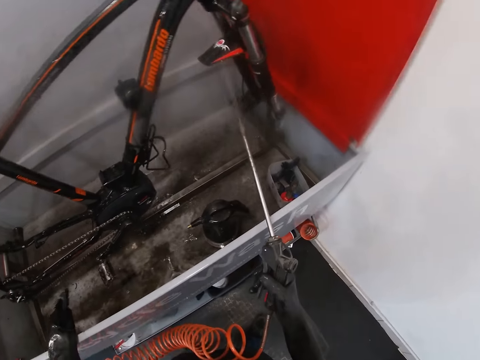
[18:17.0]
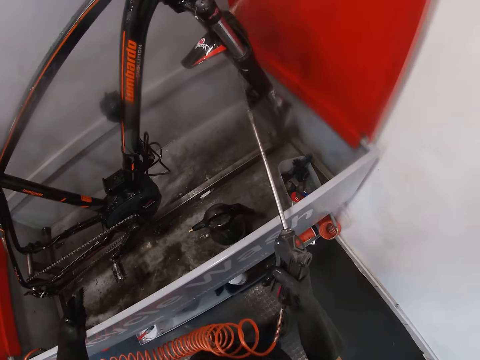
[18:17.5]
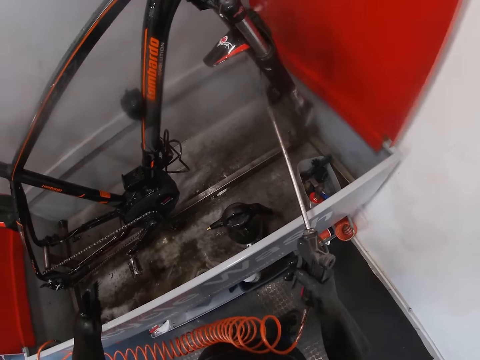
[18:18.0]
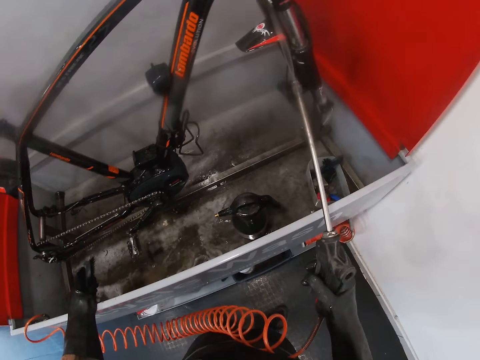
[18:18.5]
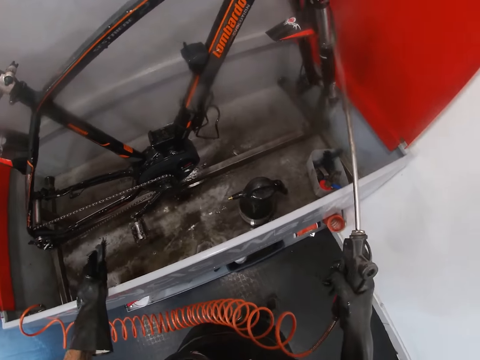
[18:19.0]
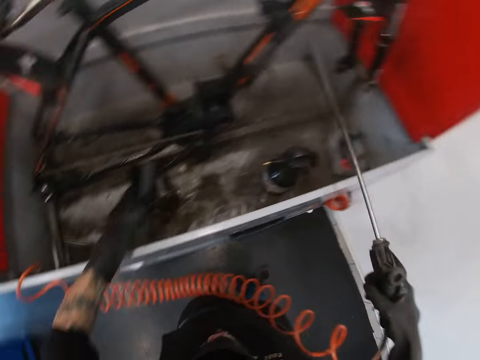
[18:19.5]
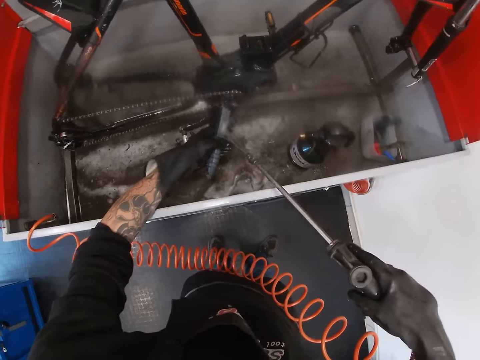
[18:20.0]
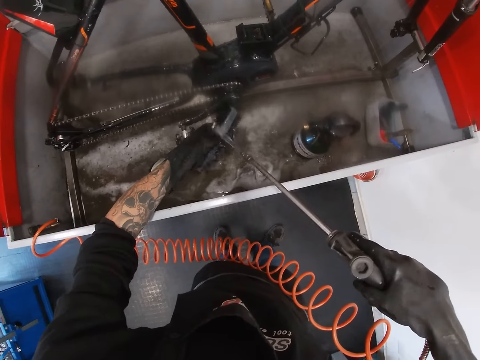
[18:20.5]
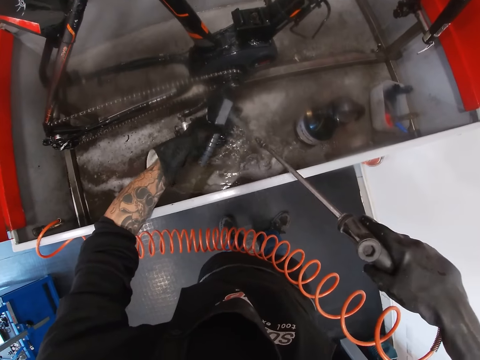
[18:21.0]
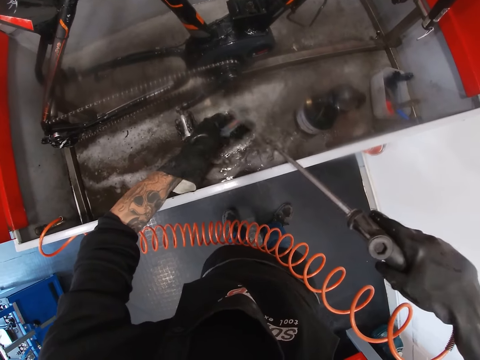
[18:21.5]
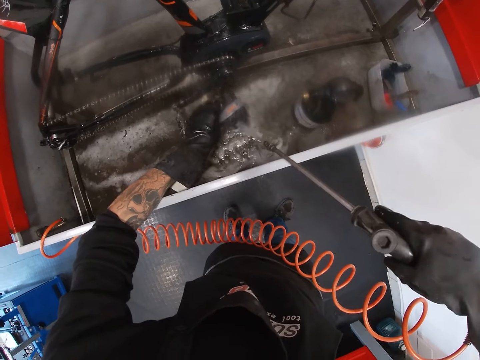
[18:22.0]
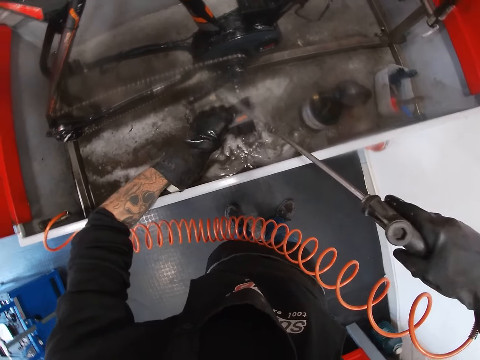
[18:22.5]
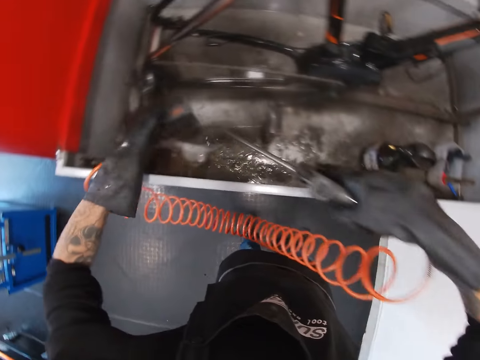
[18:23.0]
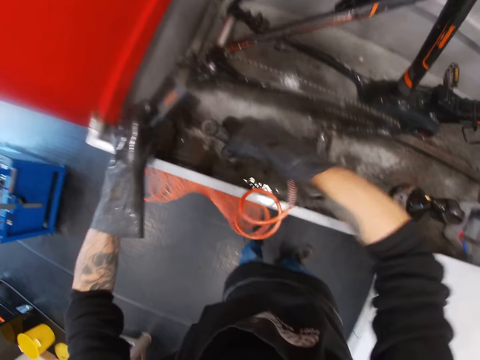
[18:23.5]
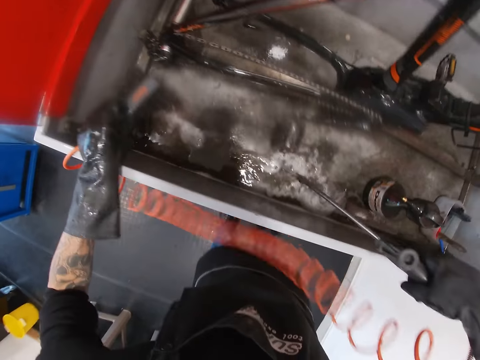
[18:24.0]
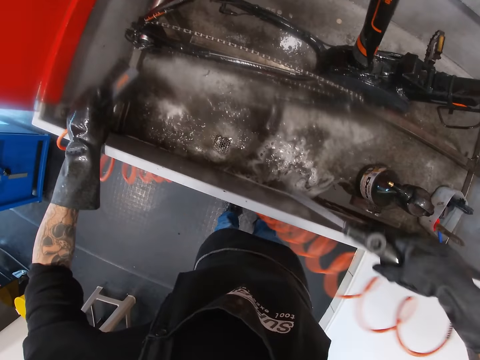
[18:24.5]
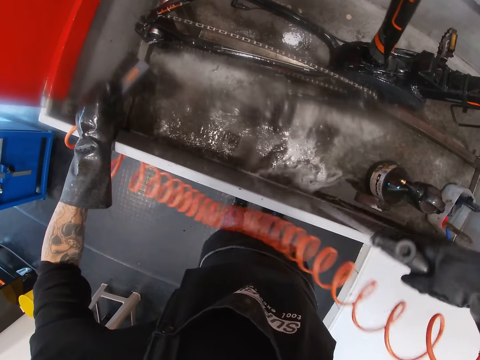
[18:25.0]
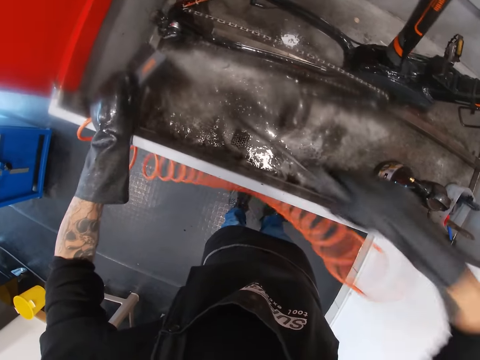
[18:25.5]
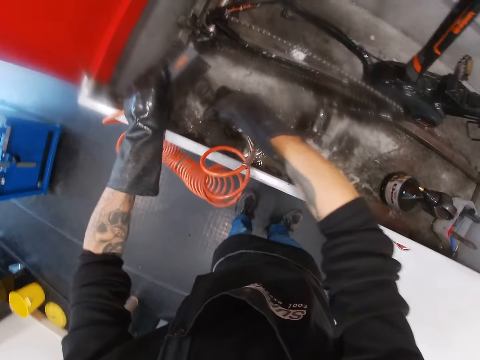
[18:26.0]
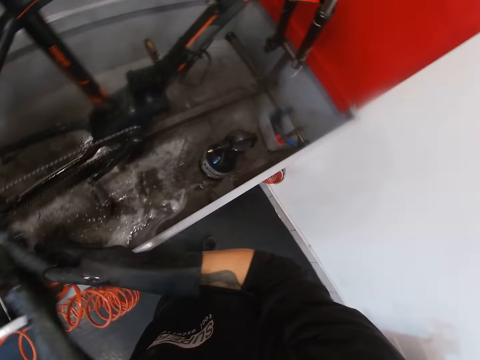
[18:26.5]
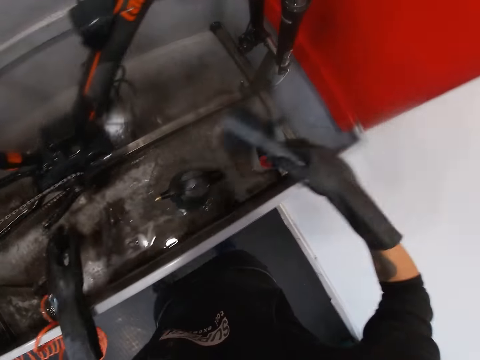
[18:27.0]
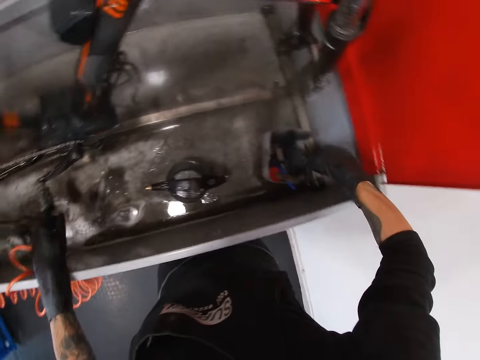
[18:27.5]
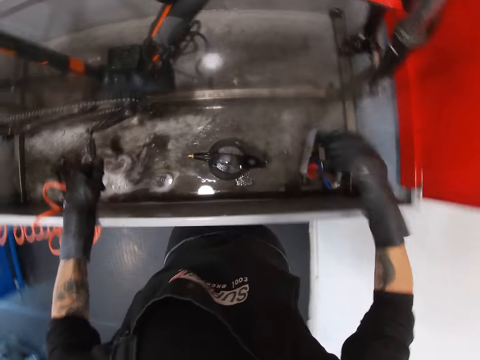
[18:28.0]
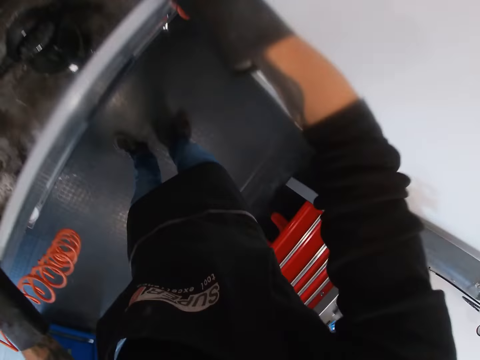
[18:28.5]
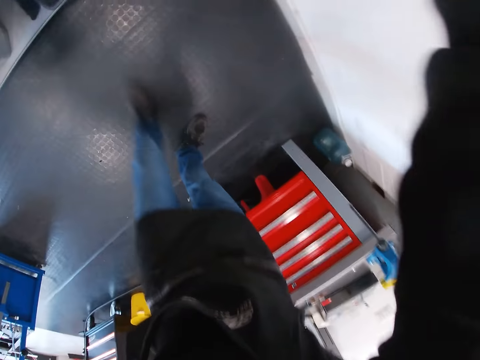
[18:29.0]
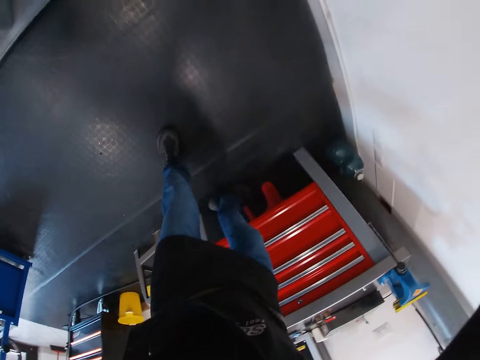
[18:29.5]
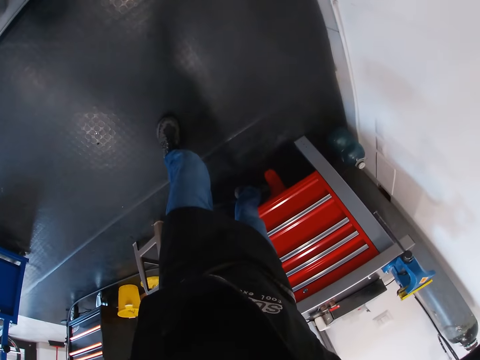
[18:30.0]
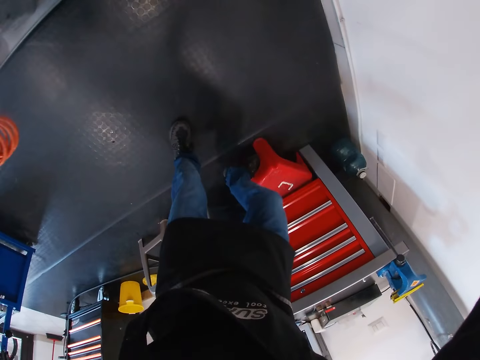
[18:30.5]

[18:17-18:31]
The camera wearer sprays water on a crank arm in the wash basin in his left hand with a hose in his right hand. He sprays water in the wash basin with the hose in his right hand. He drops the spray hose in the wash basin with his right hand. He passes the crank arm from his left hand to his right hand. He turns to the side. He drops the crank arm in a container in the wash basin with his right hand. He turns around. He removes a stool under a cabinet with his right leg.

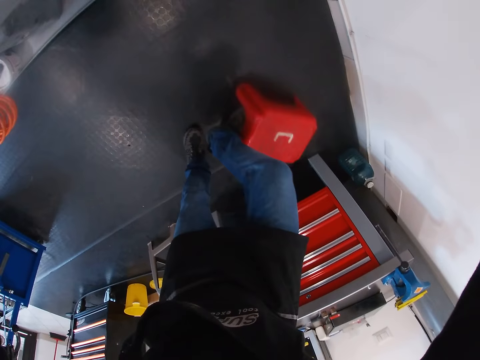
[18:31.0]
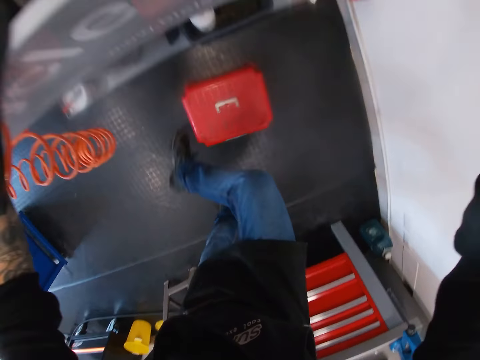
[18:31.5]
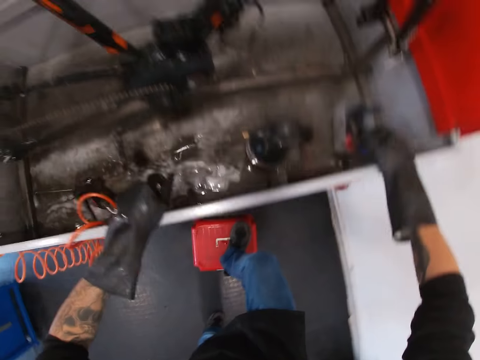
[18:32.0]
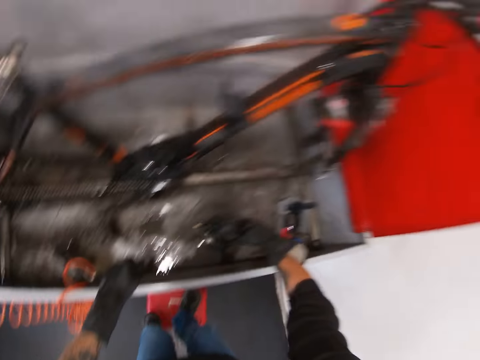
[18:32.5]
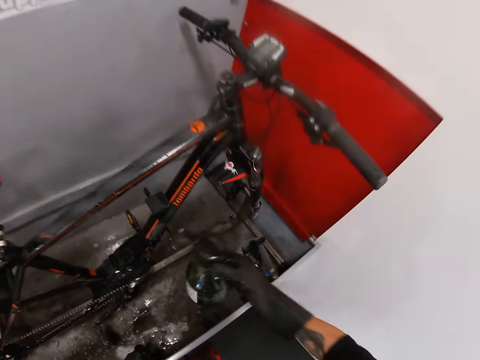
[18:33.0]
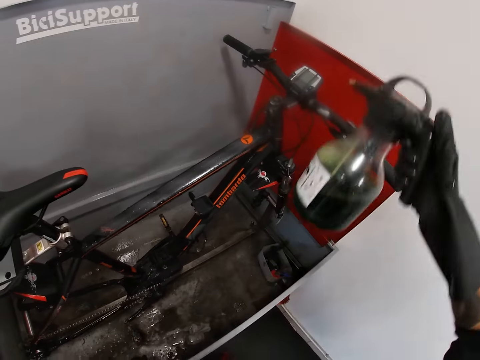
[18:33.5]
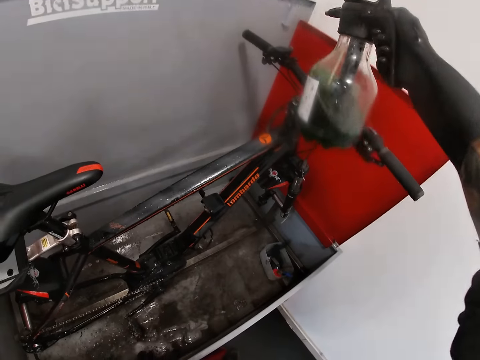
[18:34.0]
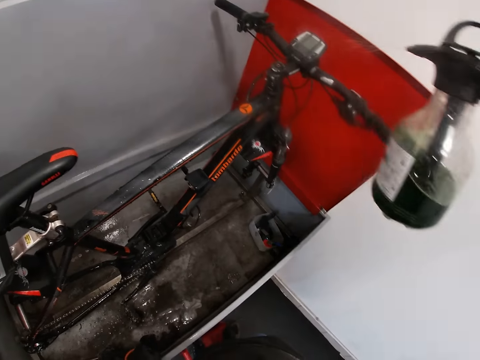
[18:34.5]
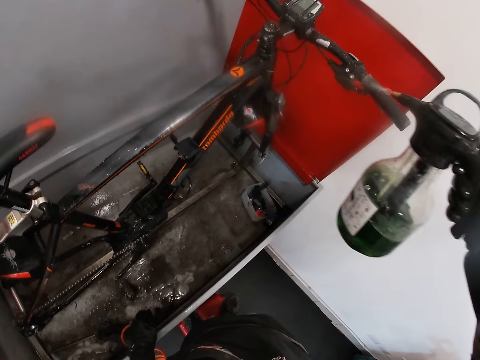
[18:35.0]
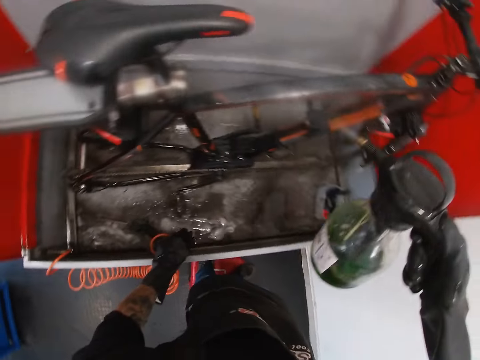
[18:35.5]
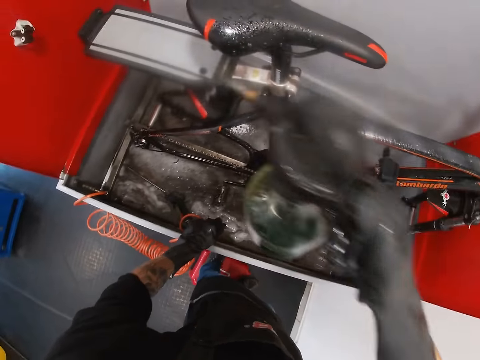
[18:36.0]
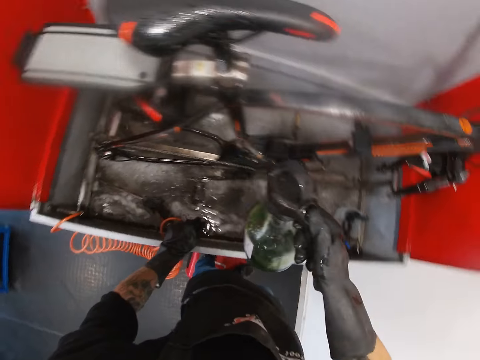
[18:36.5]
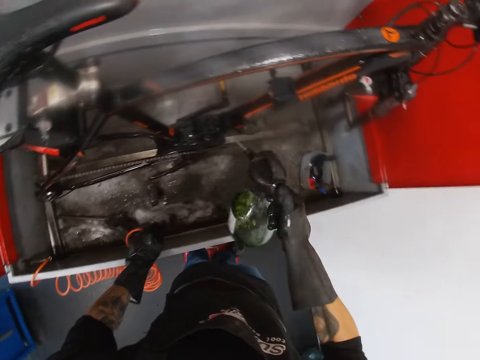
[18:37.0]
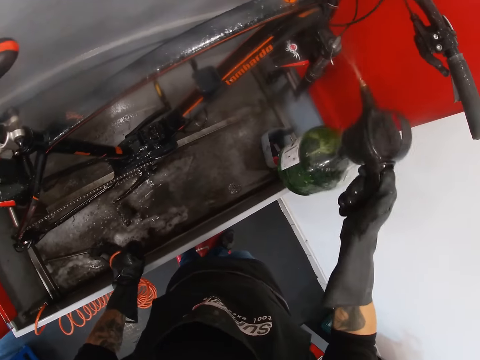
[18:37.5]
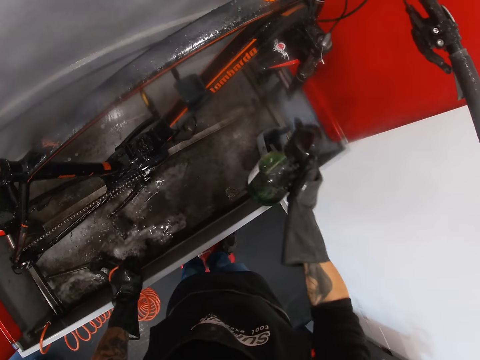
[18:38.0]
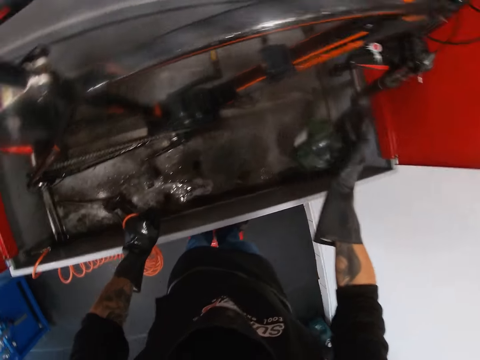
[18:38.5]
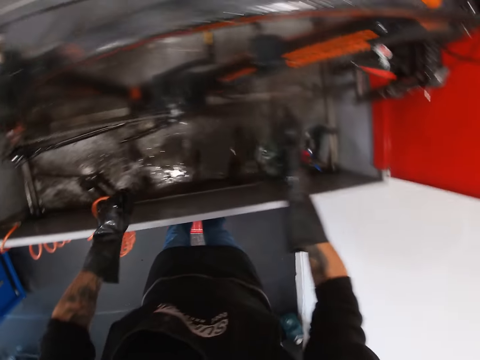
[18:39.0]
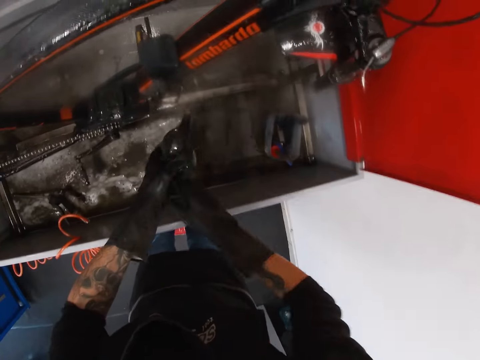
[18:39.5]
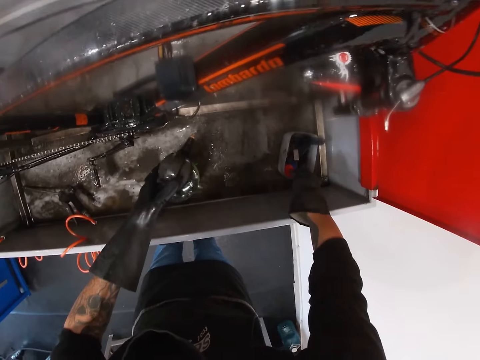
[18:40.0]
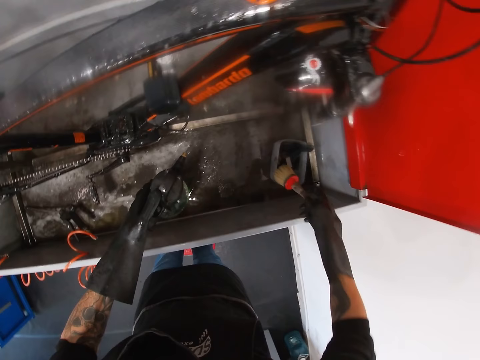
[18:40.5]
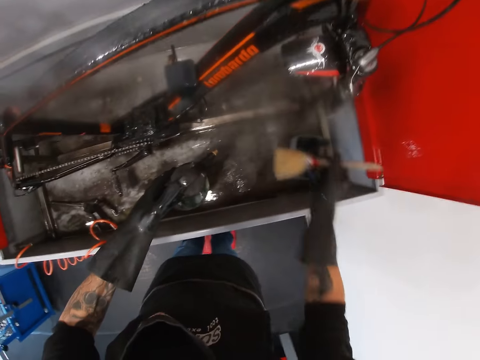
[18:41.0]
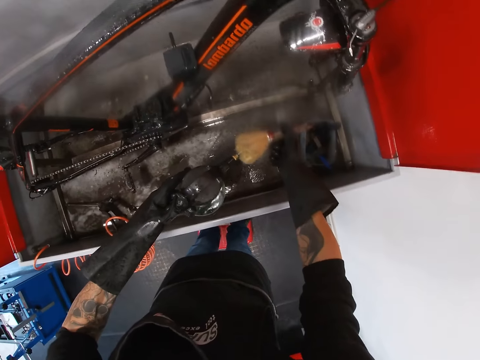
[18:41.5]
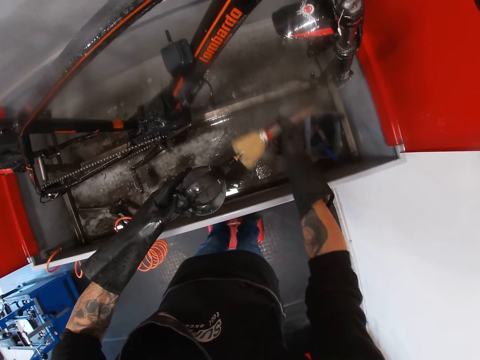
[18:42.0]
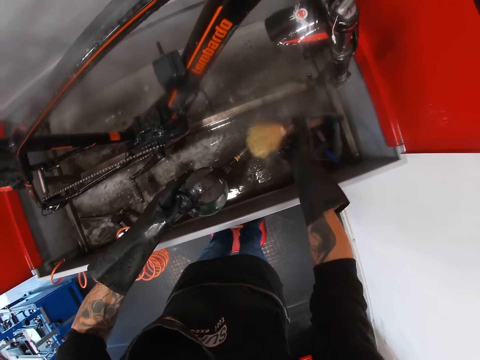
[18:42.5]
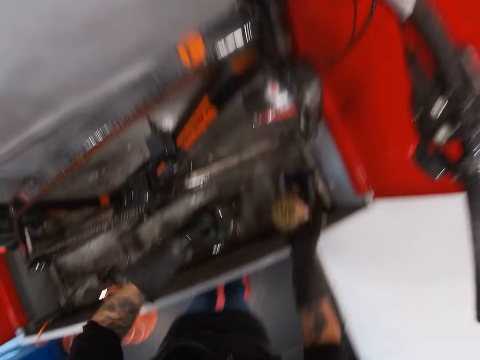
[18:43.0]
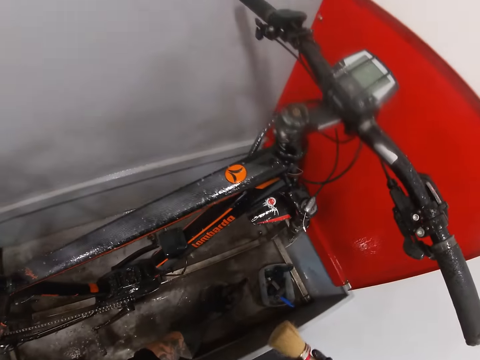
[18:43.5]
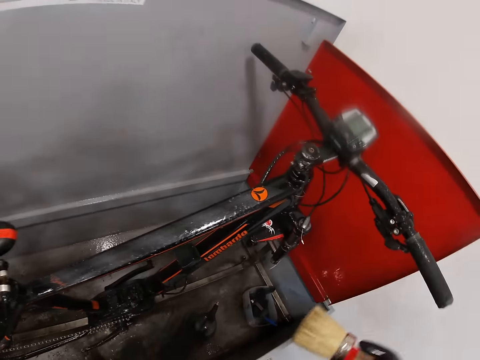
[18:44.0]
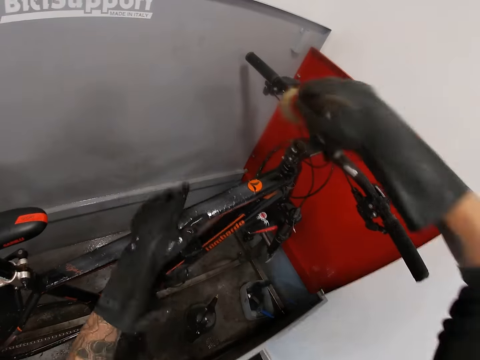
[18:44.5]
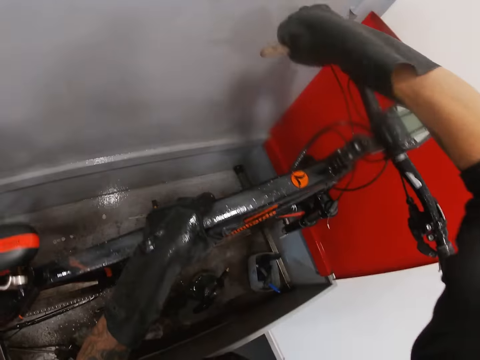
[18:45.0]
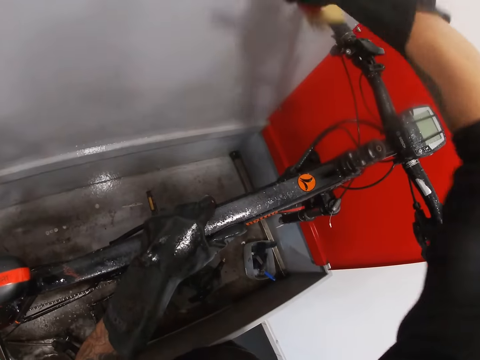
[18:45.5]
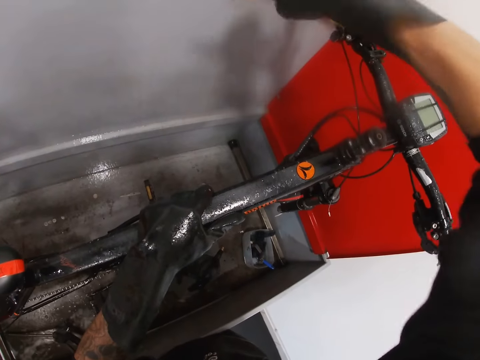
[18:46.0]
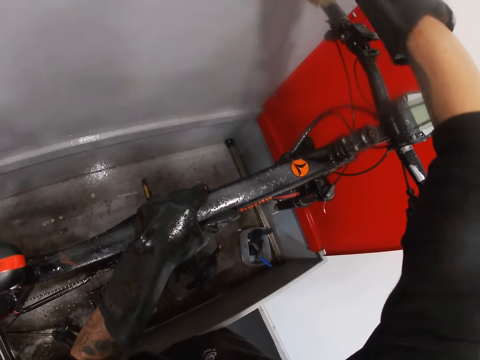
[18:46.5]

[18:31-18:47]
The camera wearer pulls a stool with a leg. He stands on the stool with both legs. He picks a soap in the wash basin with his right hand. He holds a spray bottle. He sprays the soap on the bicycle part with his right hand. He turns to the side. He sprays the bicycle with the spray bottle. He passes the soap from his right hand to his left hand. He picks a brush from the container in the wash basin with his right hand. He washes the soap in his left hand with the brush in his right hand. He pours soap on the brush. He drops the soap in the wash basin with his left hand. He washes the bicycle in the wash basin with the brush in his right hand. He holds the bicycle in the wash basin with his left hand.
